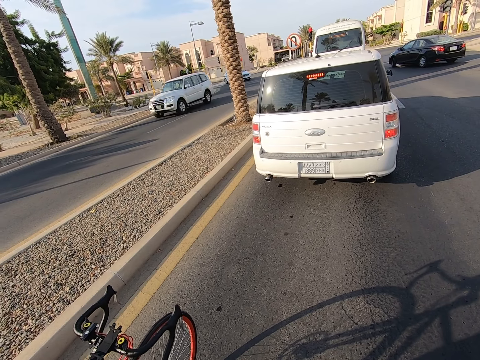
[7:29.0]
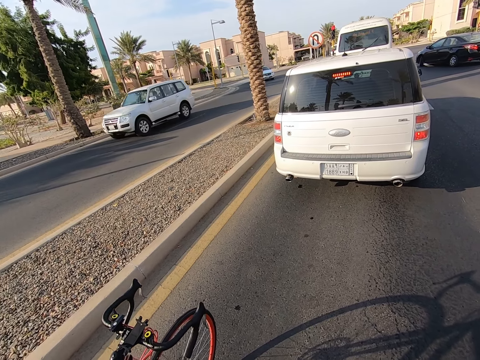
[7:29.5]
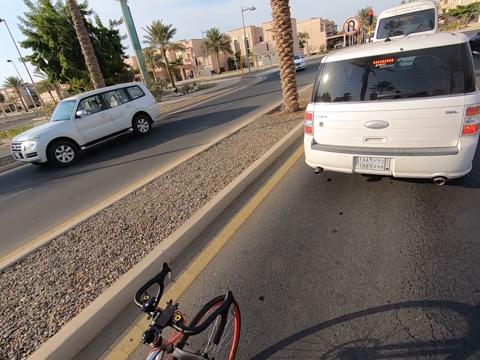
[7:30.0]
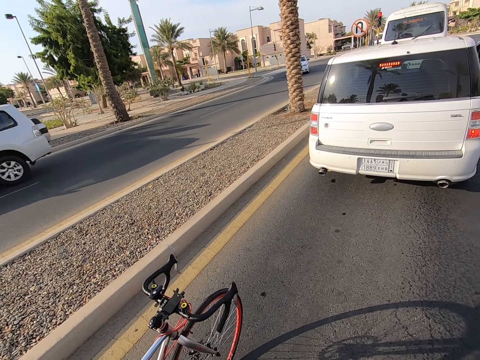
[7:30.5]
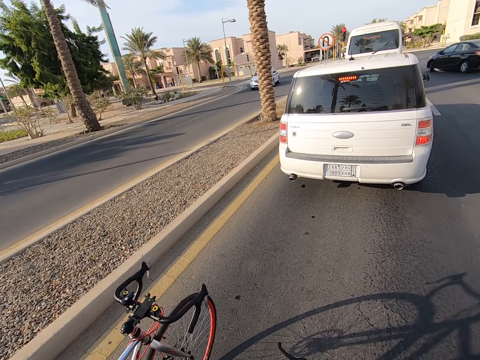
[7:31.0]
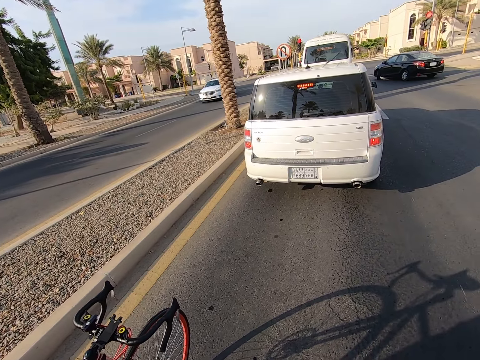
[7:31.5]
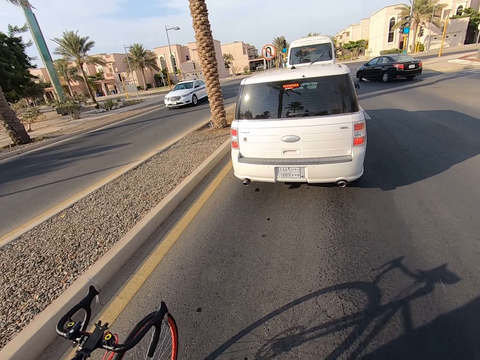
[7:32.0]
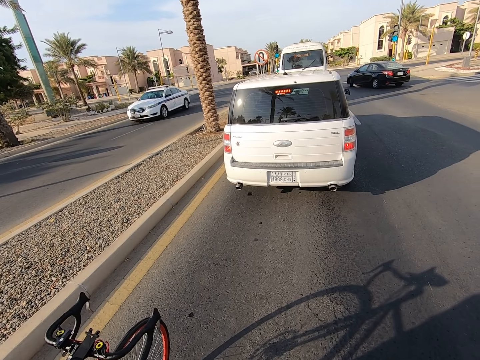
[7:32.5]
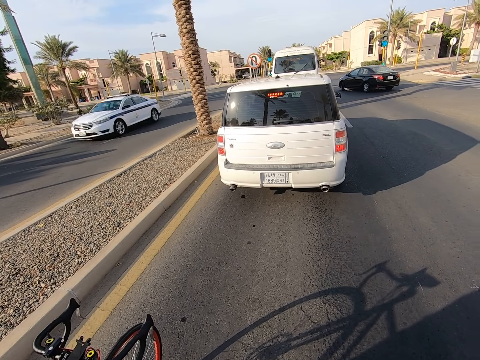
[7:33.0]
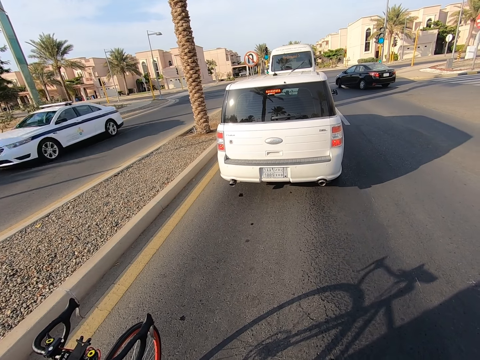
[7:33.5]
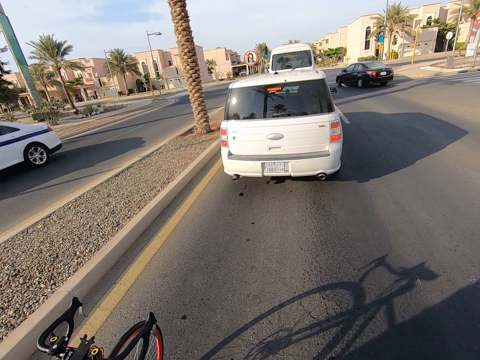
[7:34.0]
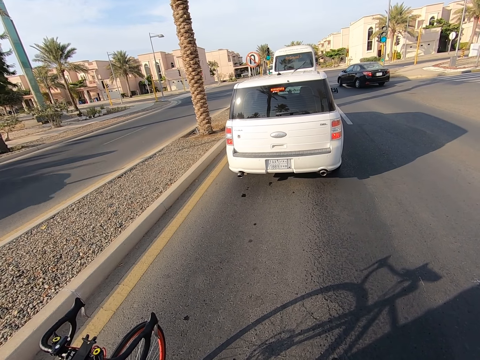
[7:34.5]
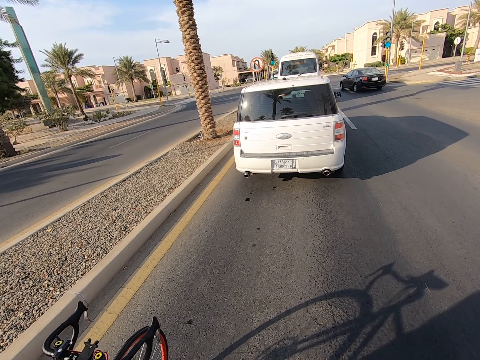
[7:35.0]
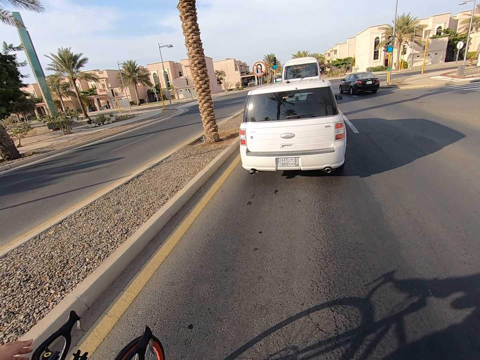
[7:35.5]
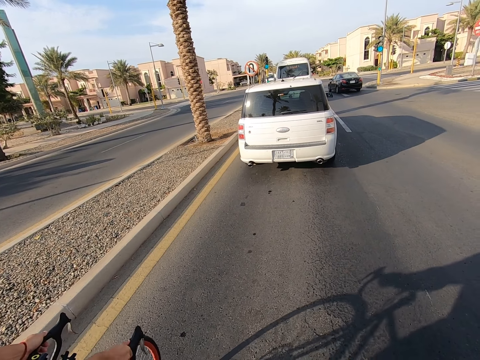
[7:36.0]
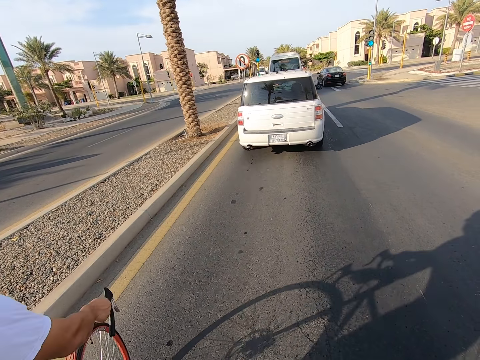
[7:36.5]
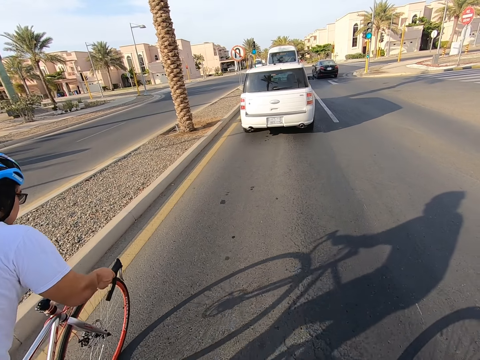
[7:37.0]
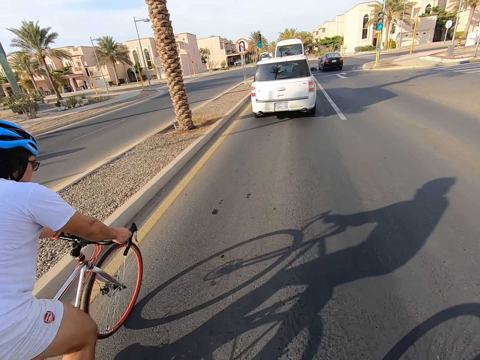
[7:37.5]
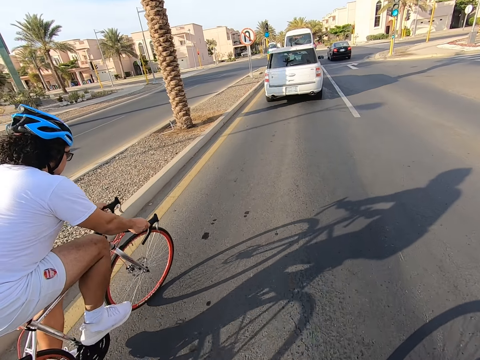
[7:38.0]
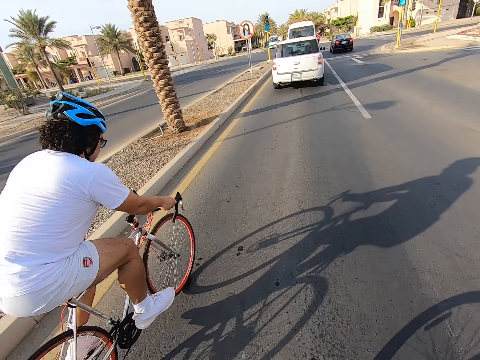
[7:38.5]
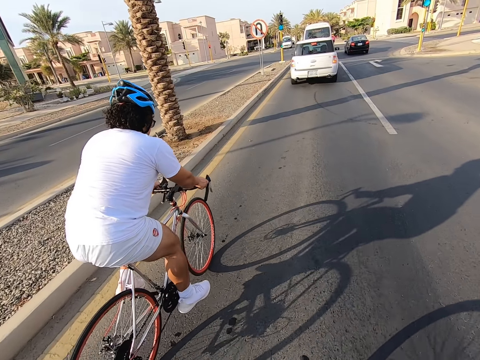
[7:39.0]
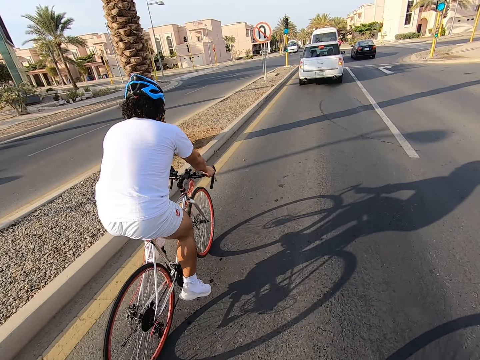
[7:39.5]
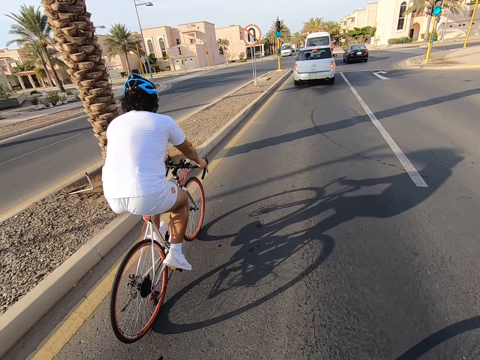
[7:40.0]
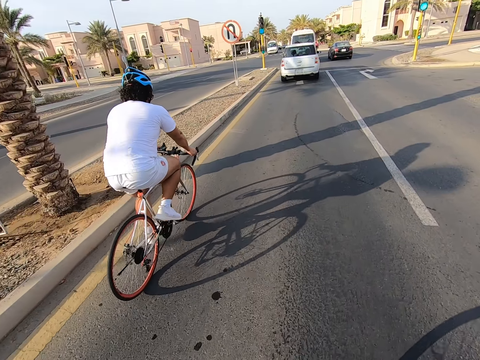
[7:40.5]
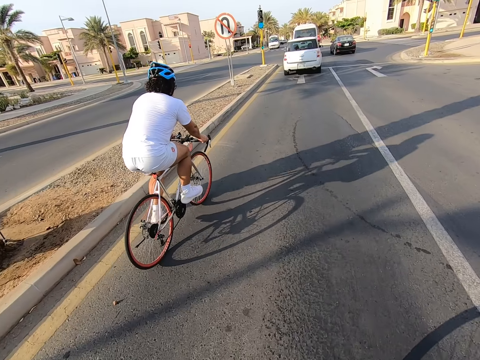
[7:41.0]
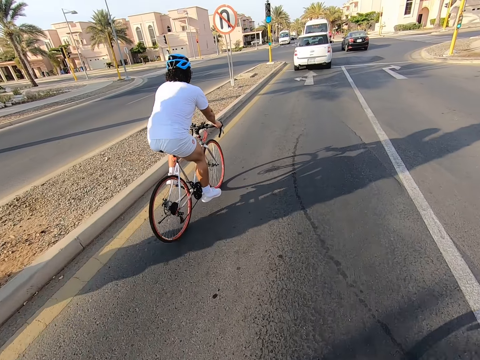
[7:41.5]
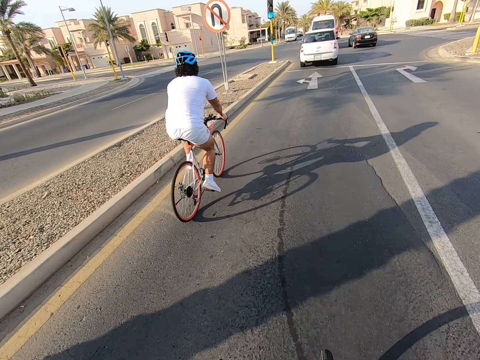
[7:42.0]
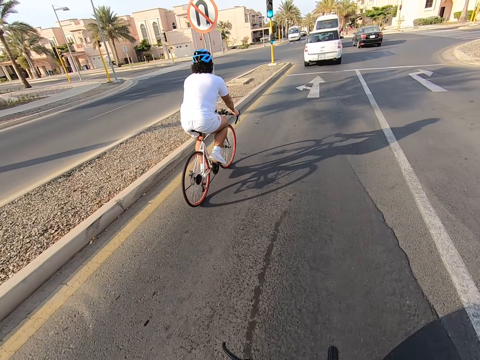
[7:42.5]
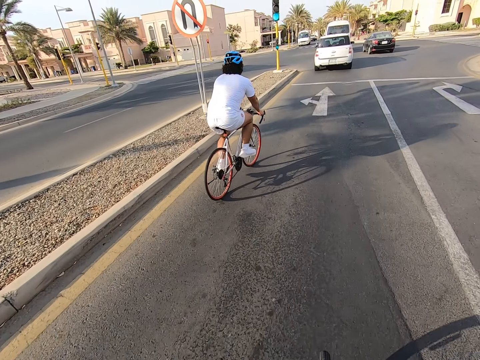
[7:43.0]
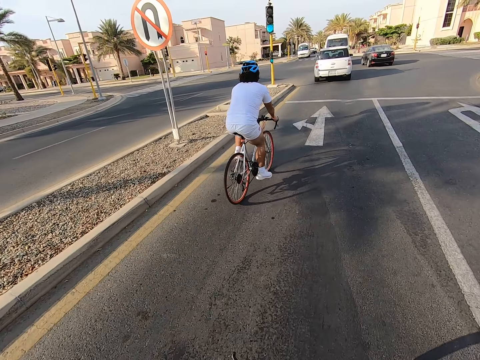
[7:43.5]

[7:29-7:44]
The camera wearer looks around the road. A man rides a bicycle on the road. The camera wearer rides a bicycle on the road.

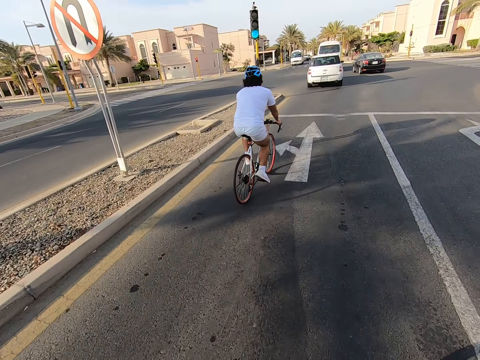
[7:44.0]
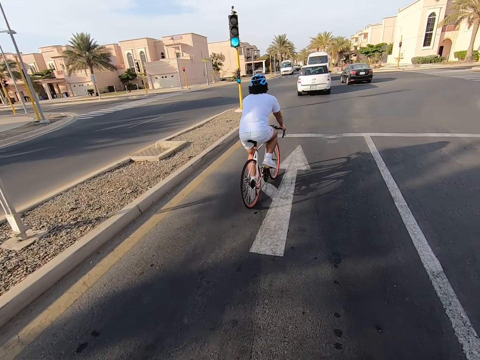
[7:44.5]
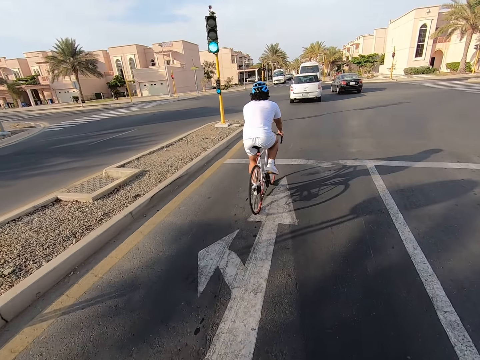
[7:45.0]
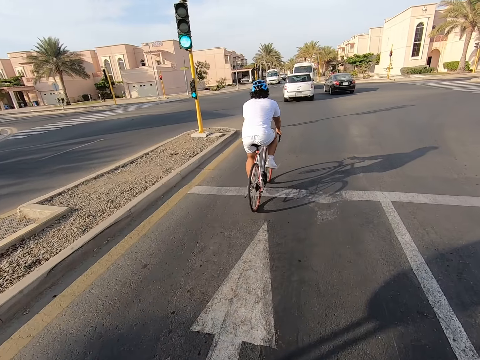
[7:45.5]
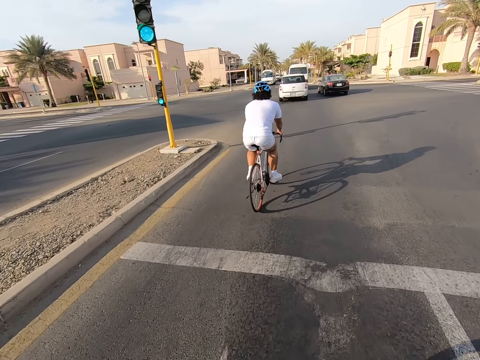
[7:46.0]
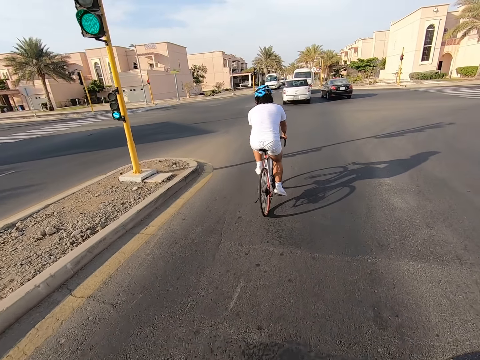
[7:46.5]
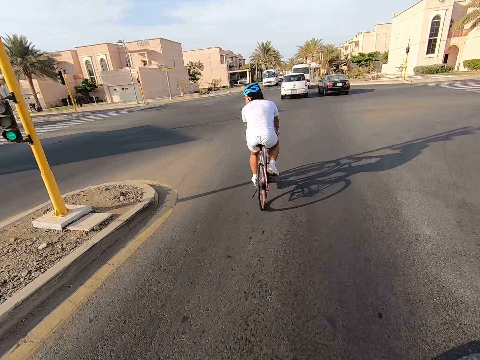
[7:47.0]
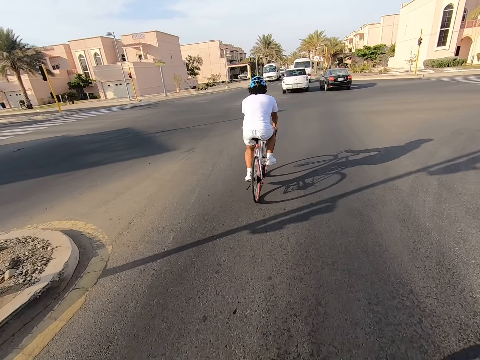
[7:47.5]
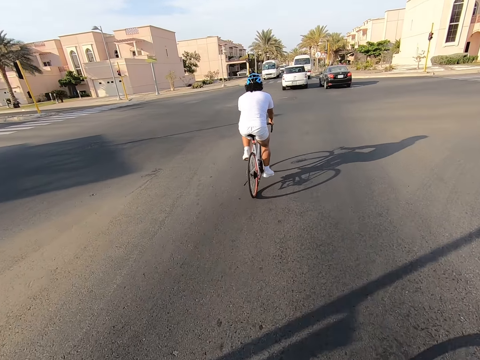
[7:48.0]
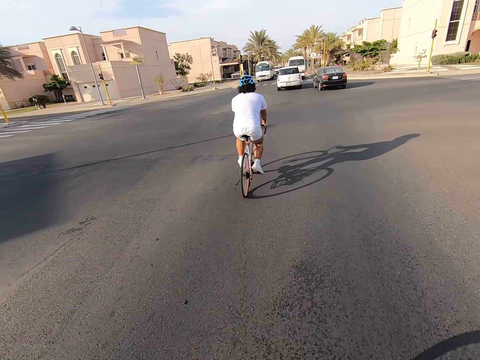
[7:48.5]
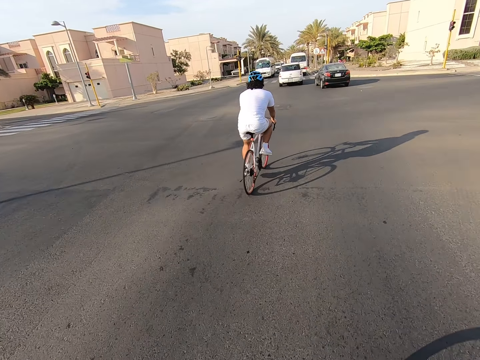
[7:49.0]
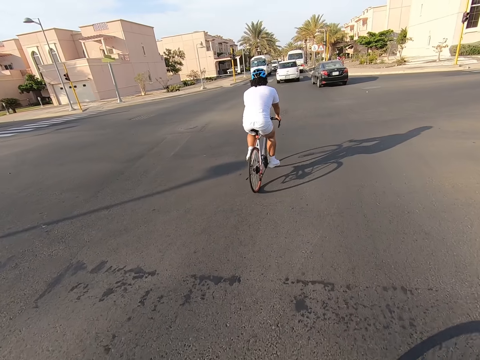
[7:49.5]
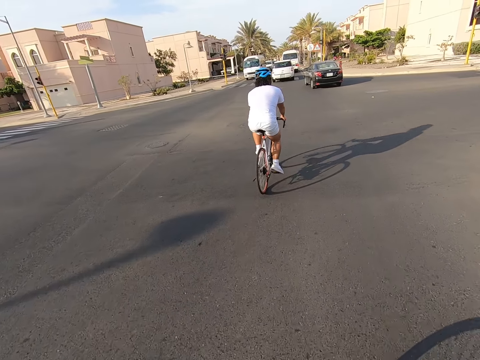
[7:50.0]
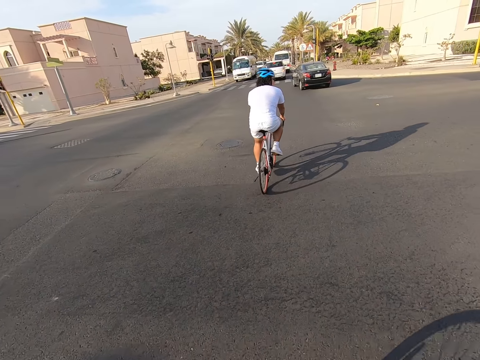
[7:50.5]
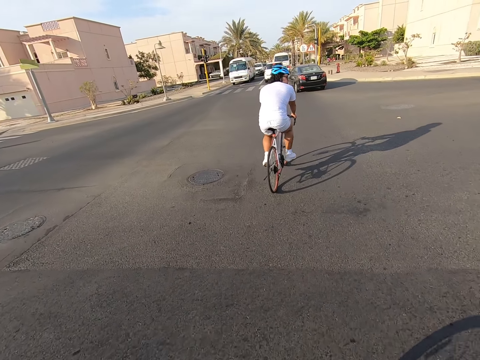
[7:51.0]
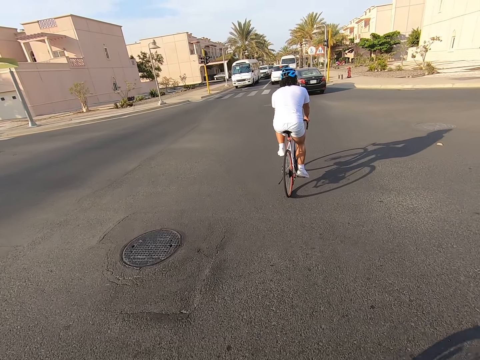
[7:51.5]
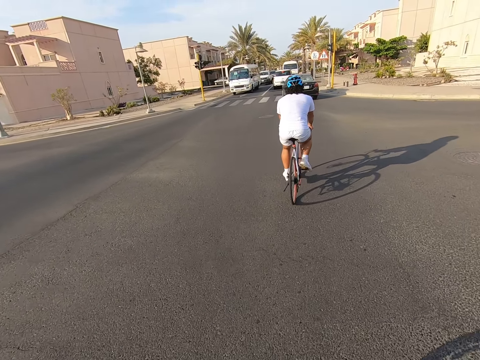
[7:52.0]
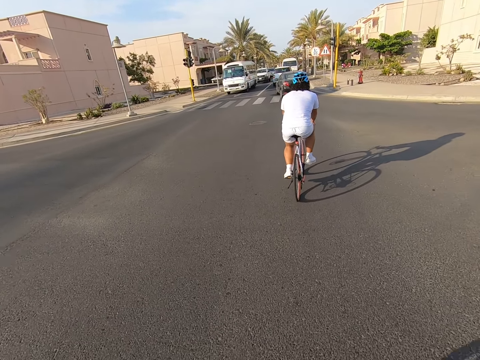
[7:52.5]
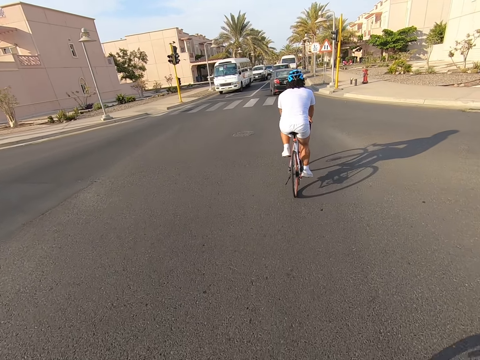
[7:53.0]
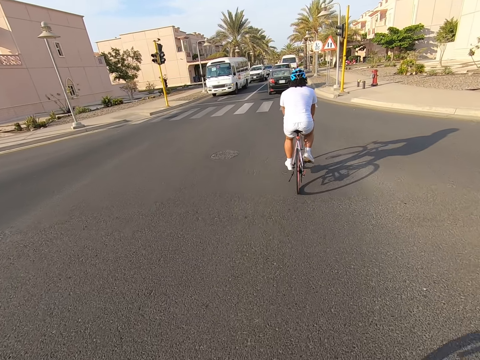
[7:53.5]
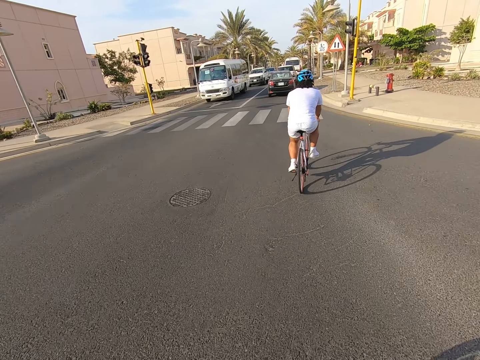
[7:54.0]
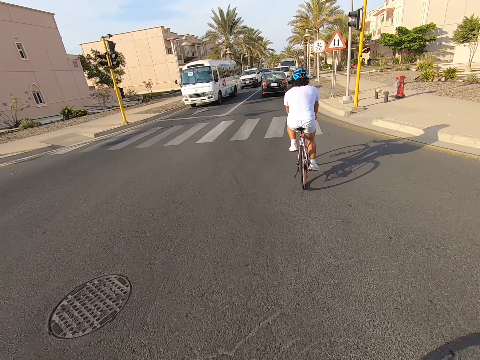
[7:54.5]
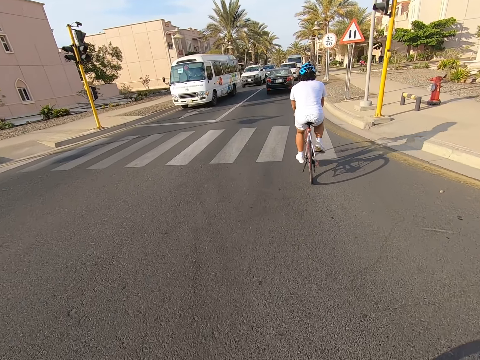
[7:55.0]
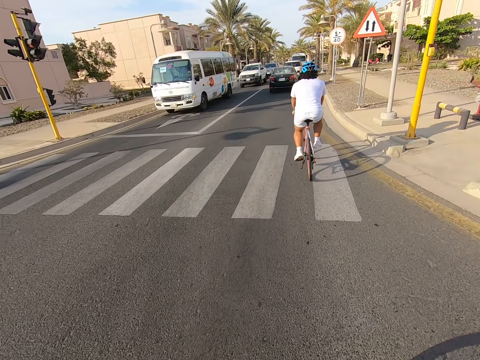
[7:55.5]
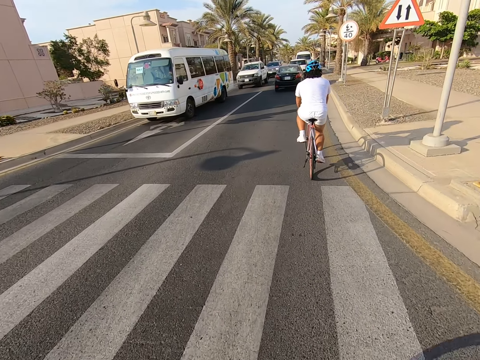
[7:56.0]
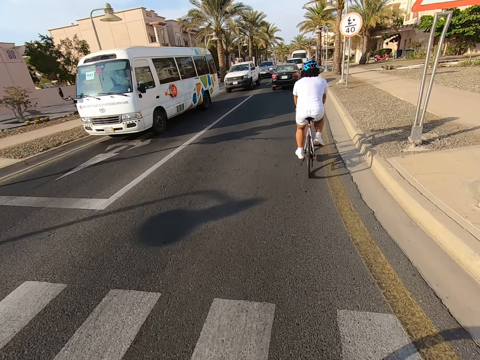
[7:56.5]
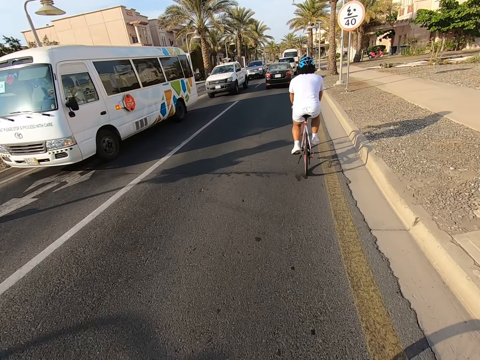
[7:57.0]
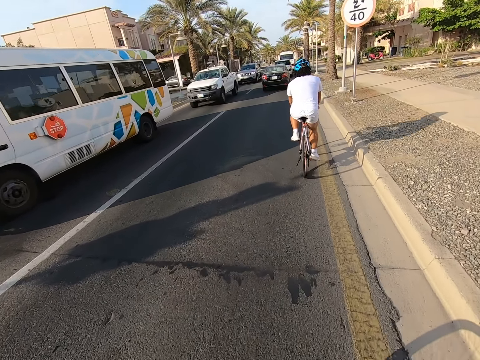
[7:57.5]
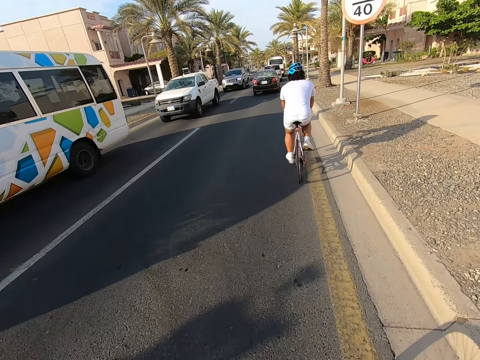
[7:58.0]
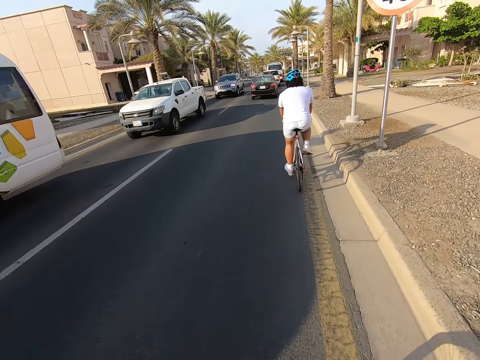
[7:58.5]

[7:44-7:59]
A man looks around the road. The camera wearer rides a bicycle on the road. The man rides the bicycle ahead of the camera wearer on the road.
